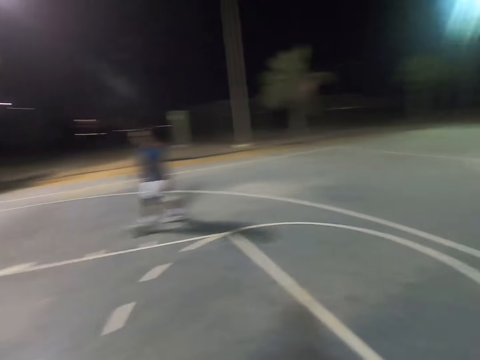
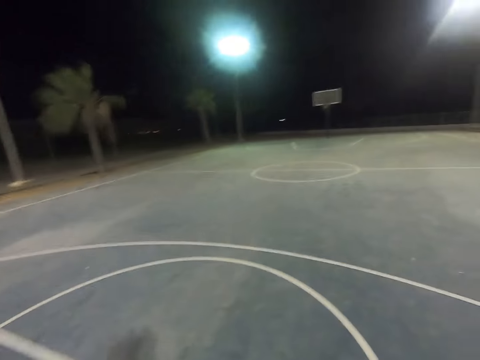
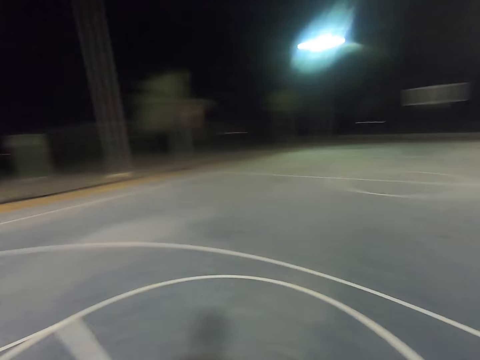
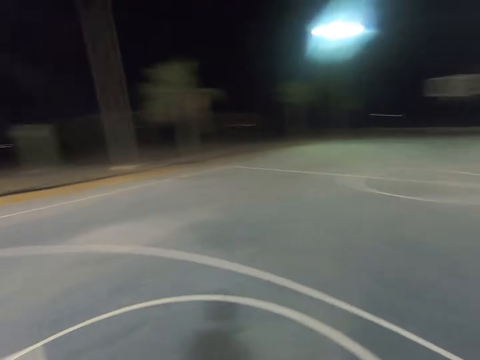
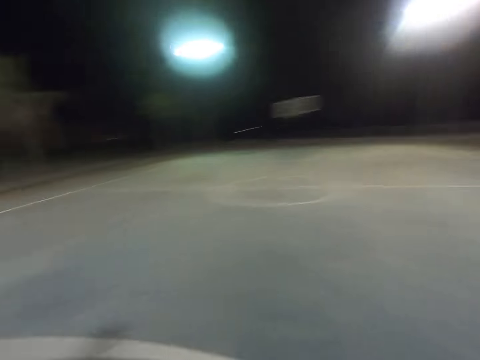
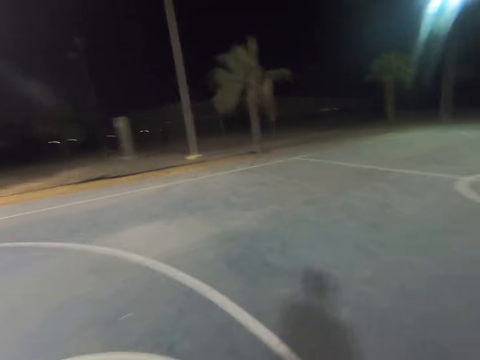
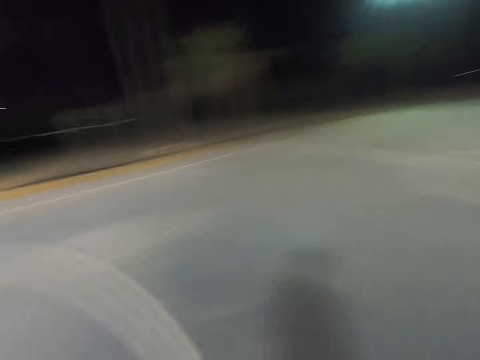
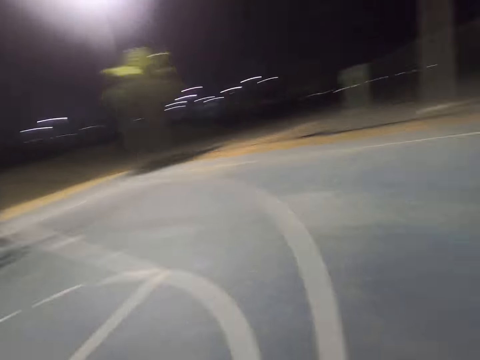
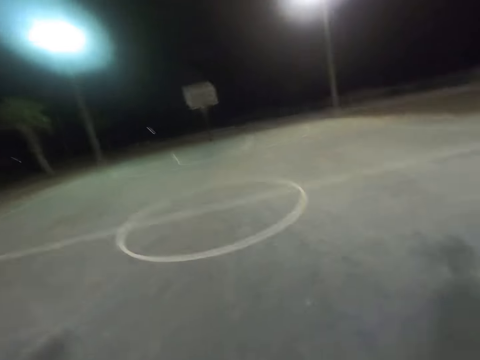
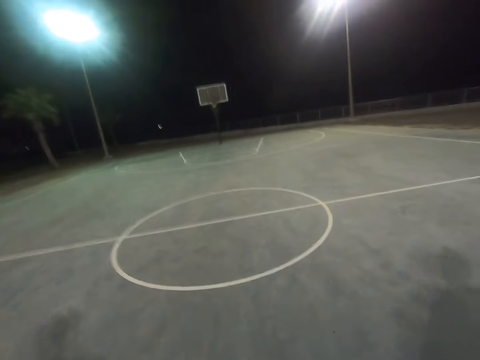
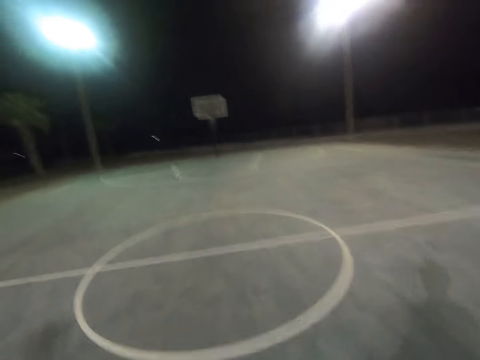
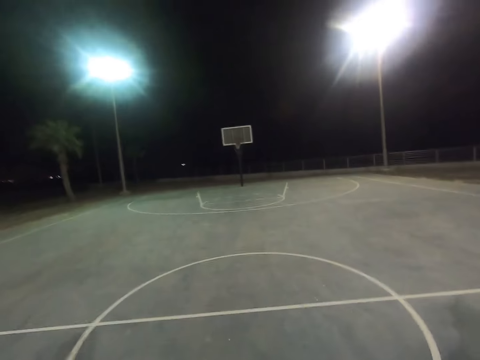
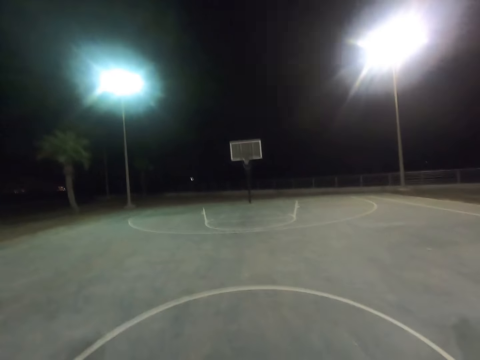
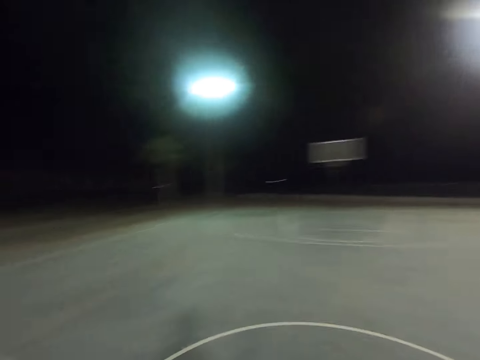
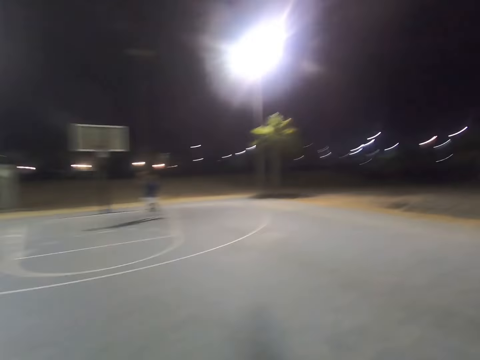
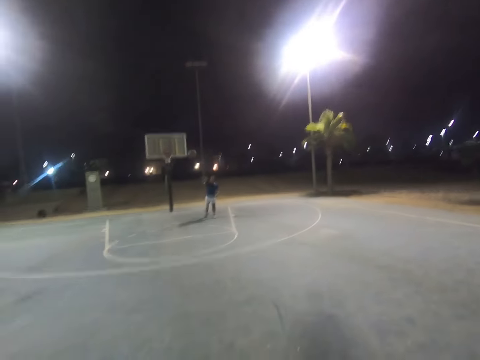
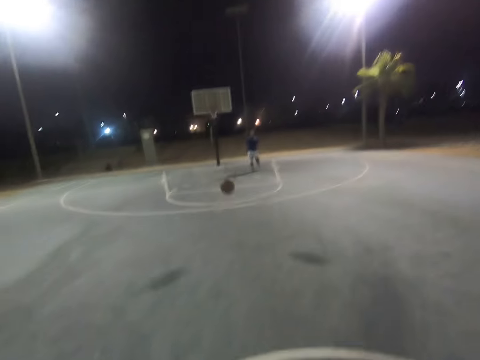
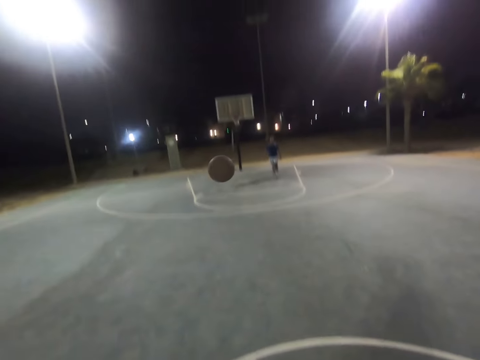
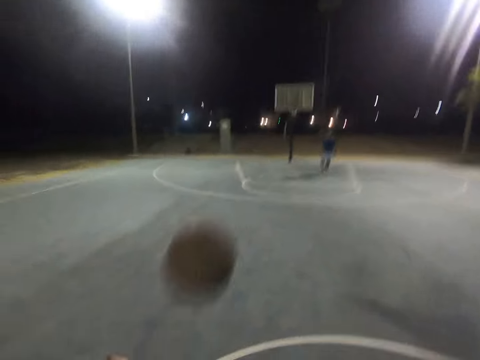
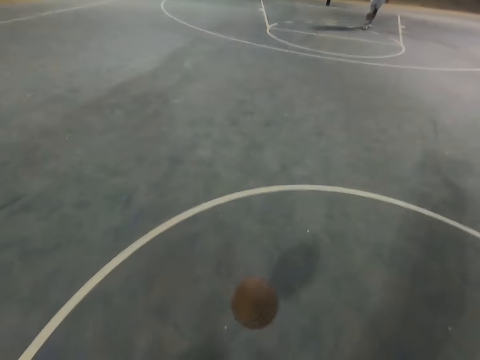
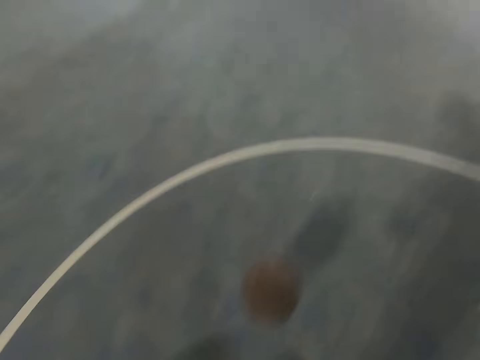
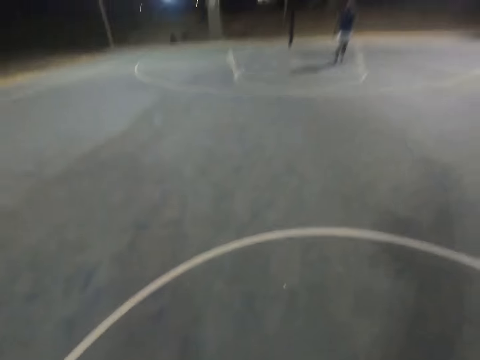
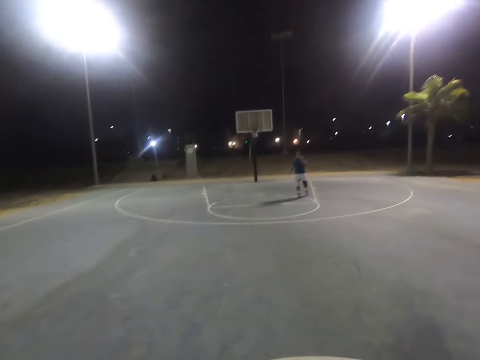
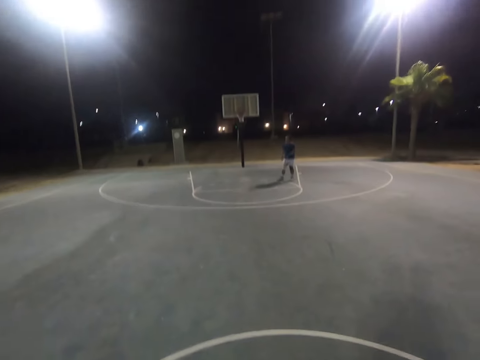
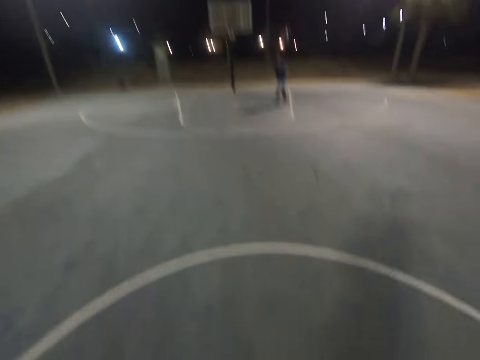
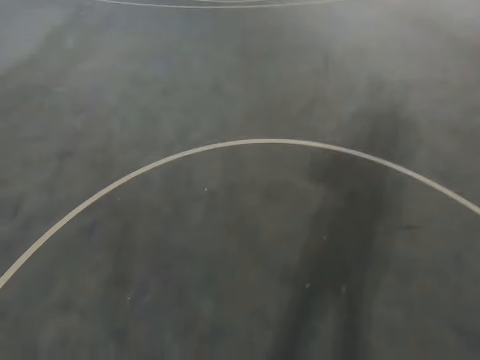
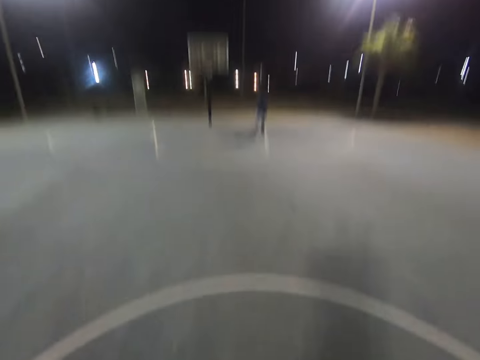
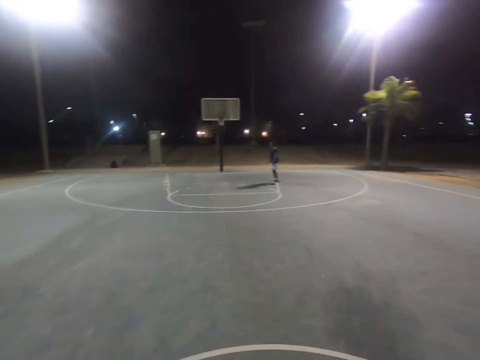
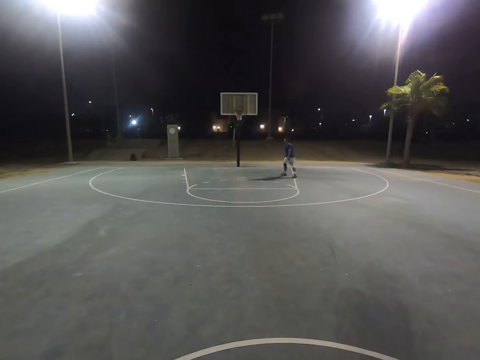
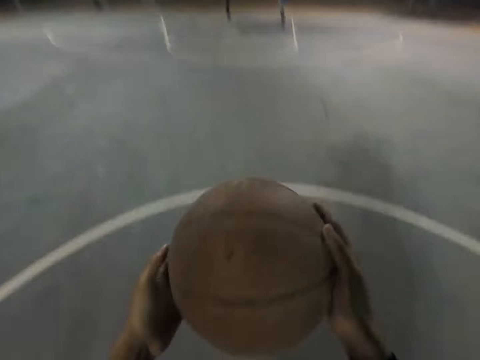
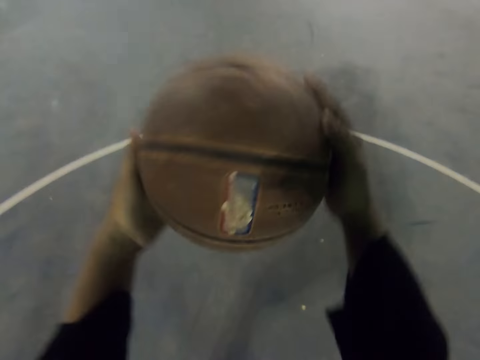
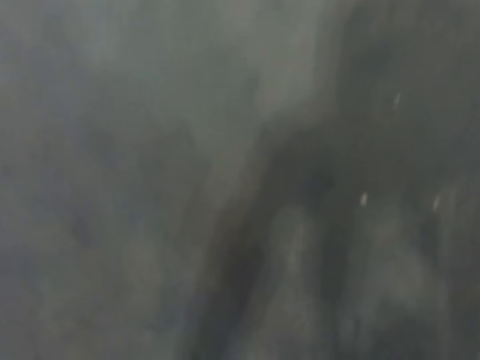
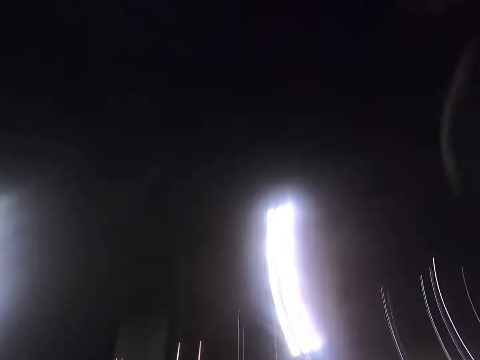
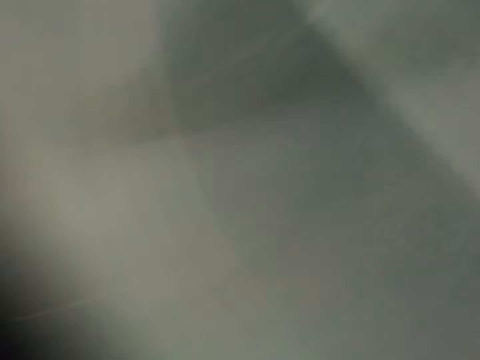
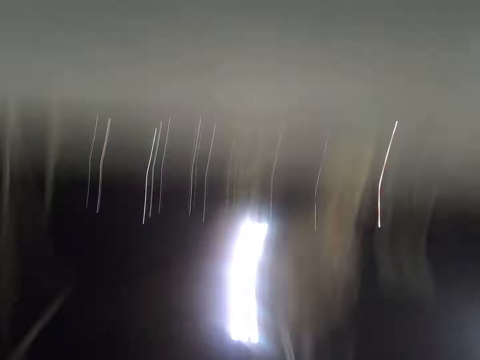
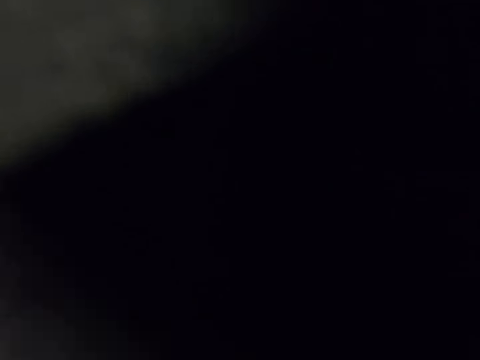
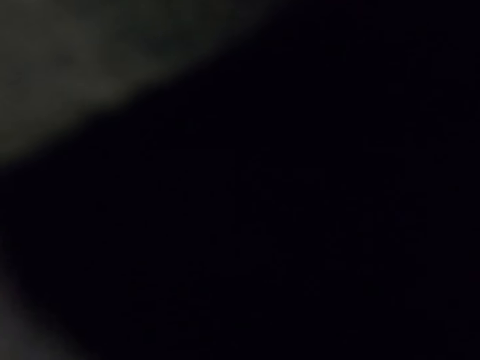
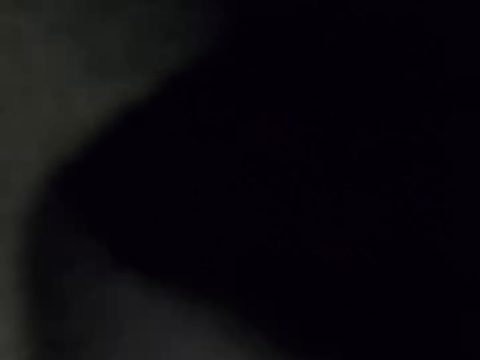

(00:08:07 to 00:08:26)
A man walks towards the basketball. The camera wearer looks around. They walk. They look around. The man throws the basketball. The camera wearer dribbles the basketball. They look at the man. They throw the basketball and look around.

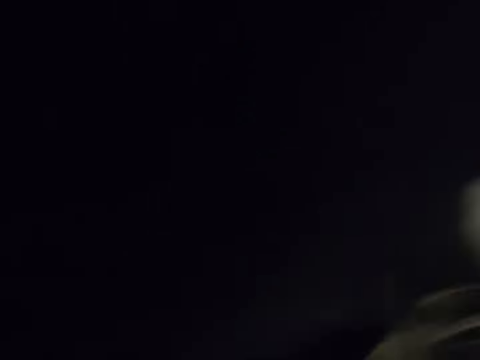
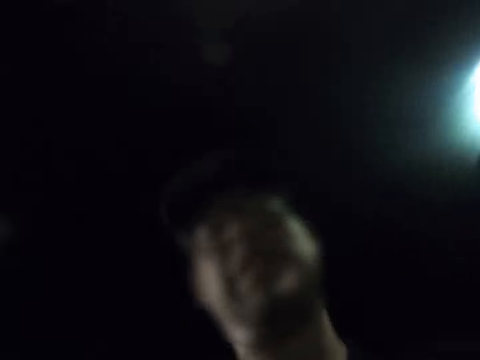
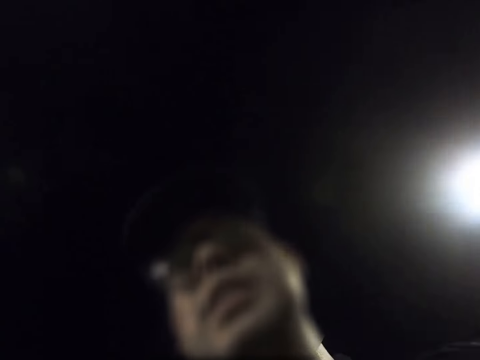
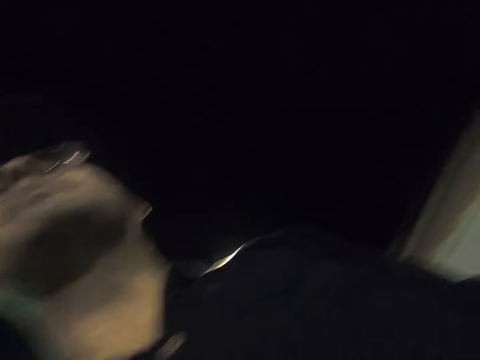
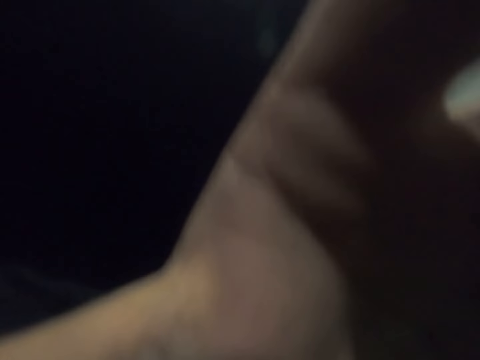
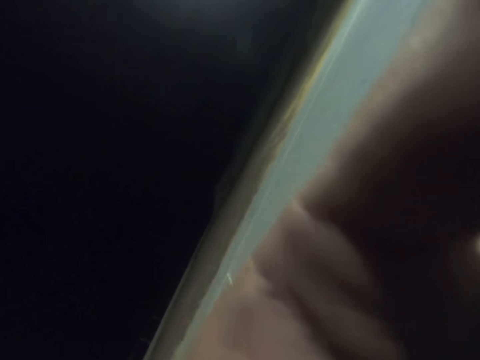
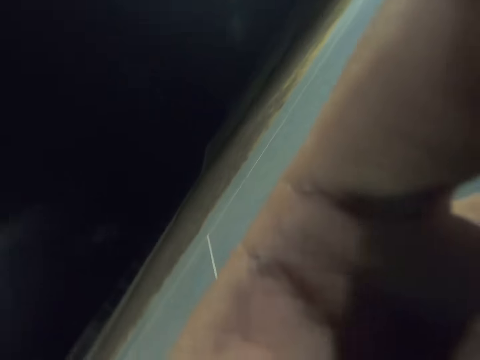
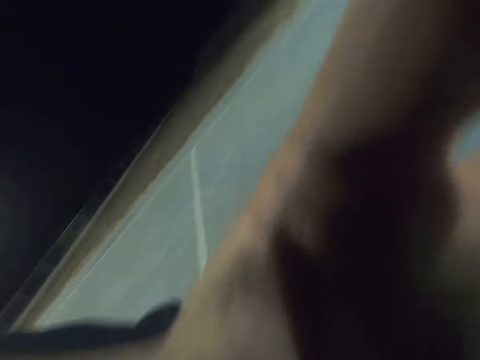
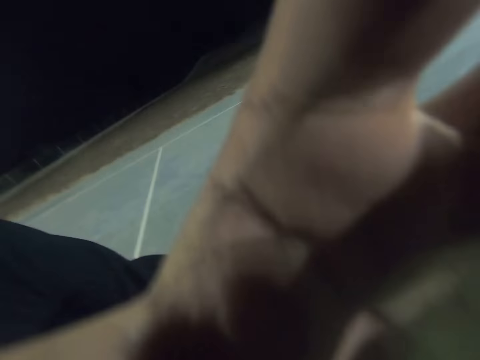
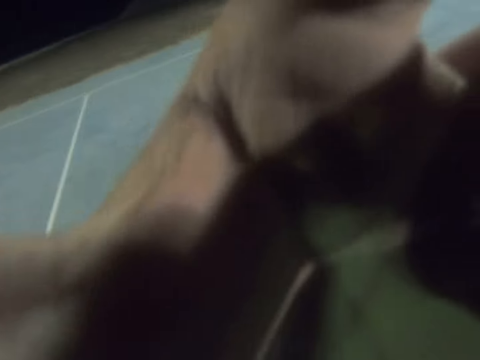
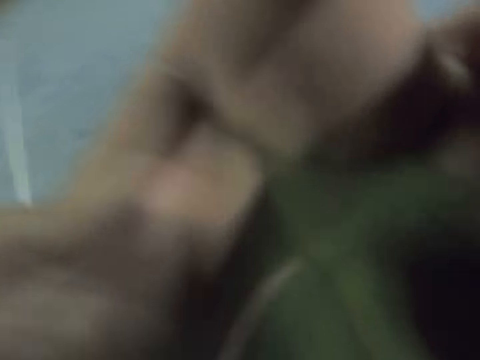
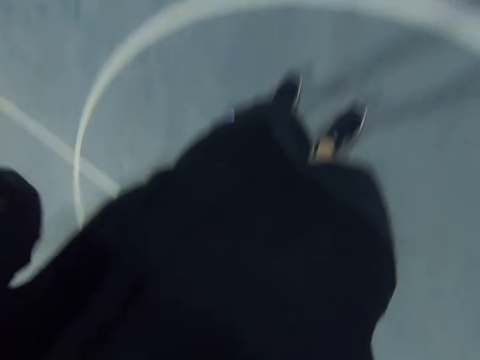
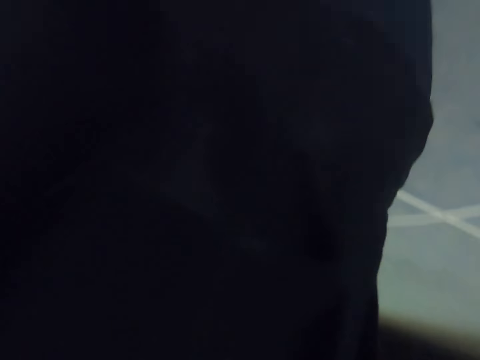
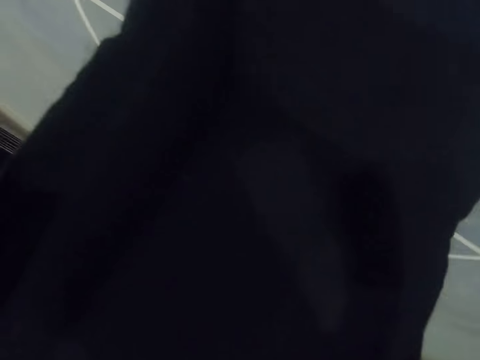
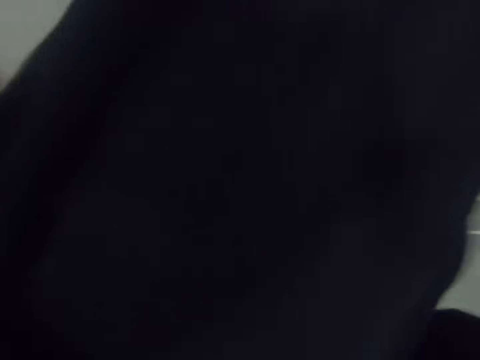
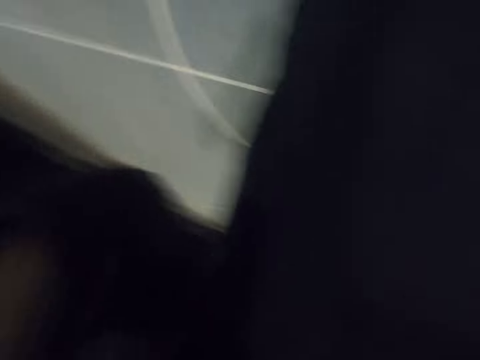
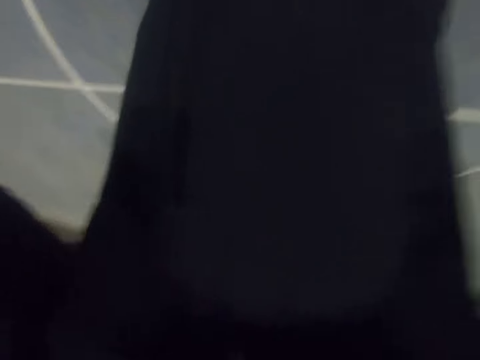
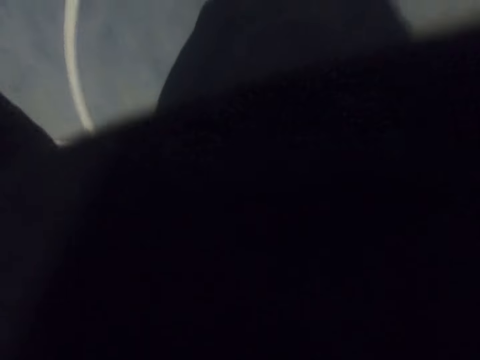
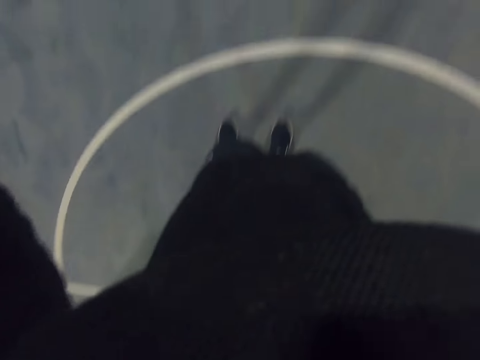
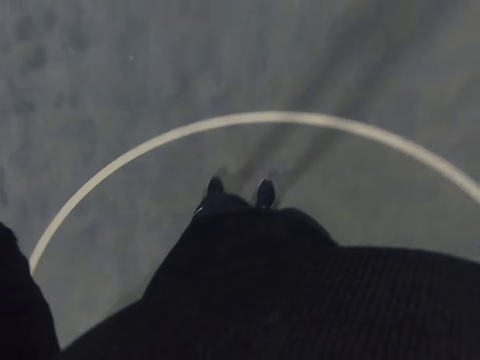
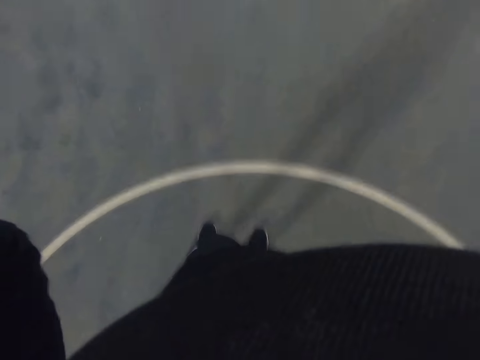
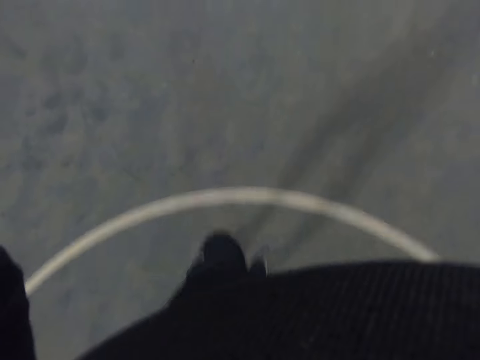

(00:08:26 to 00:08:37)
The camera wearer looks at a man.
